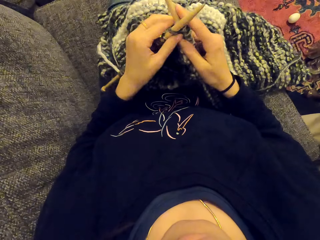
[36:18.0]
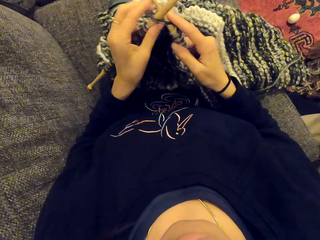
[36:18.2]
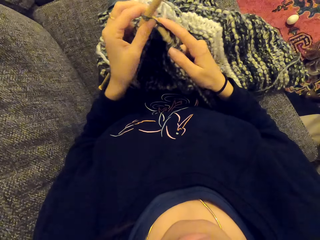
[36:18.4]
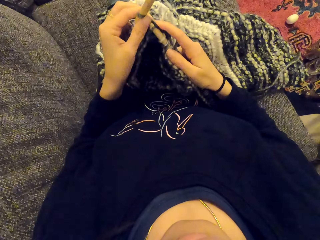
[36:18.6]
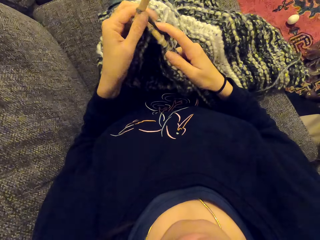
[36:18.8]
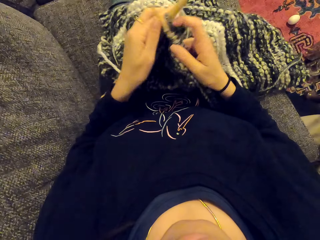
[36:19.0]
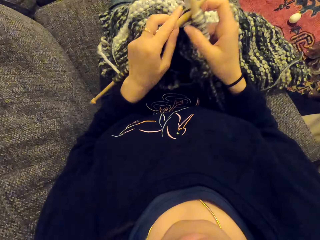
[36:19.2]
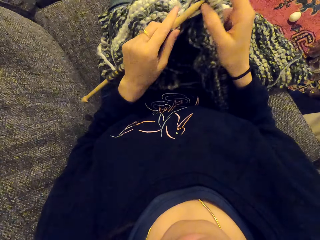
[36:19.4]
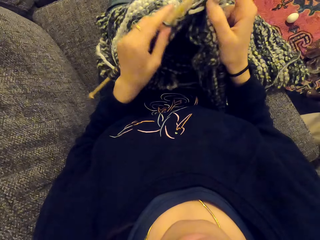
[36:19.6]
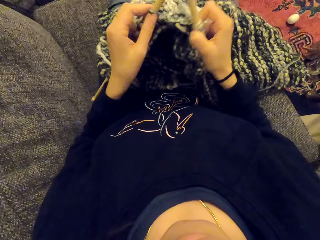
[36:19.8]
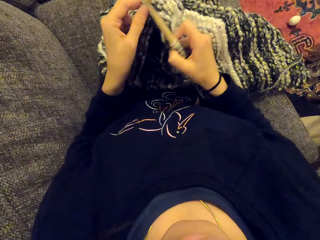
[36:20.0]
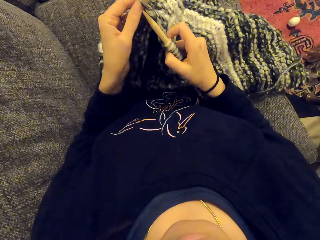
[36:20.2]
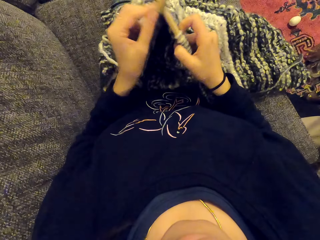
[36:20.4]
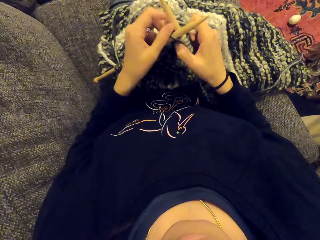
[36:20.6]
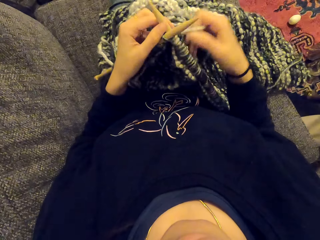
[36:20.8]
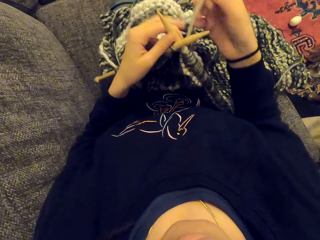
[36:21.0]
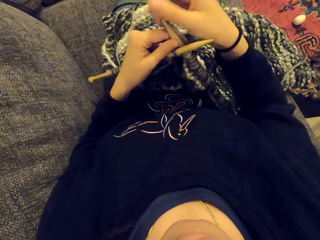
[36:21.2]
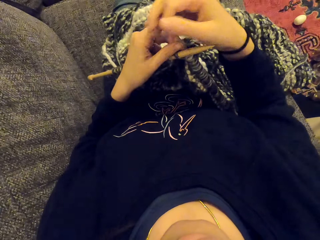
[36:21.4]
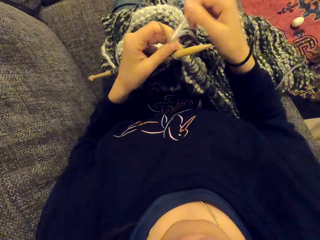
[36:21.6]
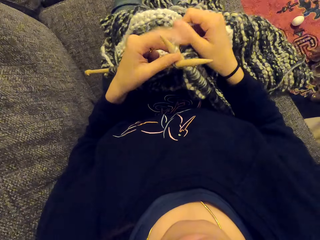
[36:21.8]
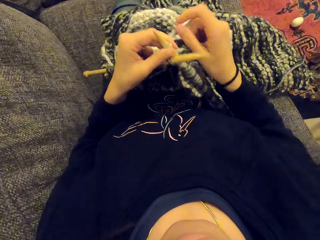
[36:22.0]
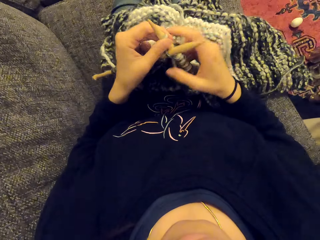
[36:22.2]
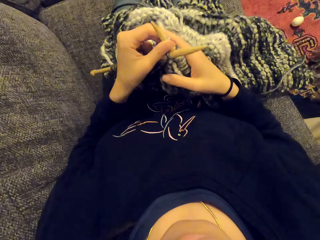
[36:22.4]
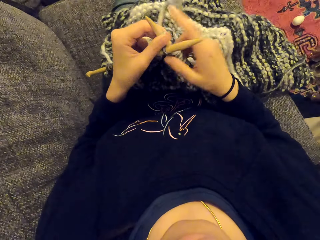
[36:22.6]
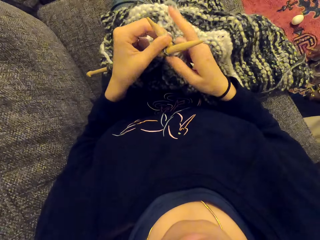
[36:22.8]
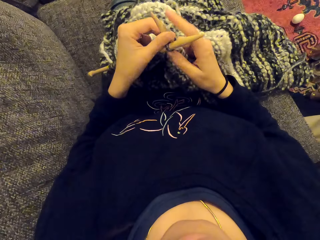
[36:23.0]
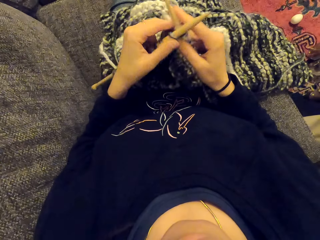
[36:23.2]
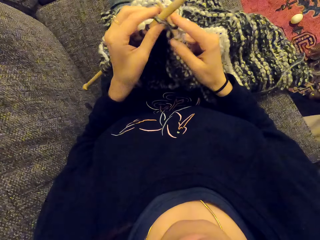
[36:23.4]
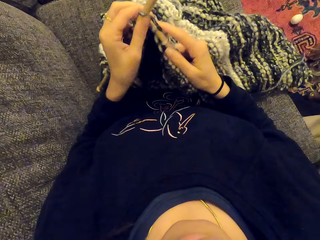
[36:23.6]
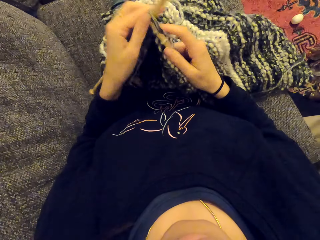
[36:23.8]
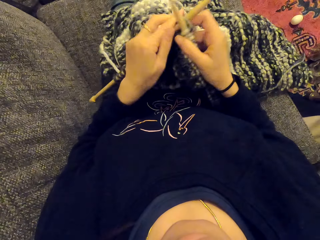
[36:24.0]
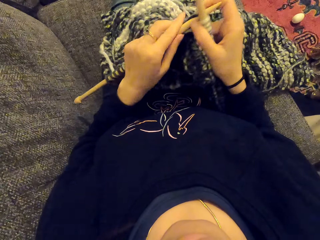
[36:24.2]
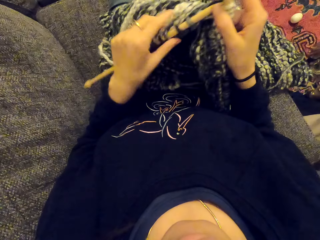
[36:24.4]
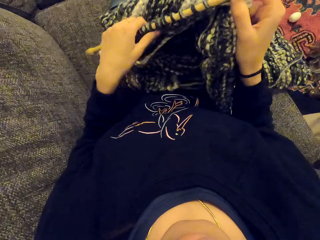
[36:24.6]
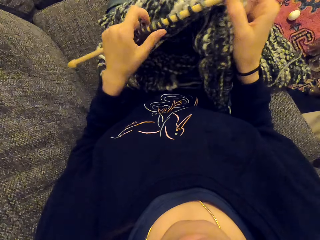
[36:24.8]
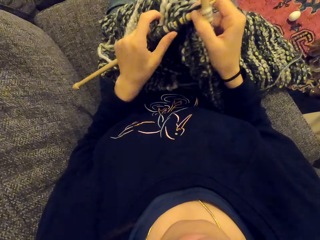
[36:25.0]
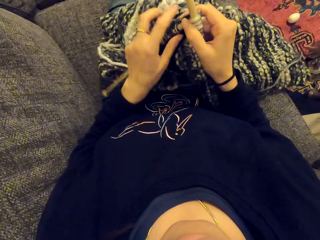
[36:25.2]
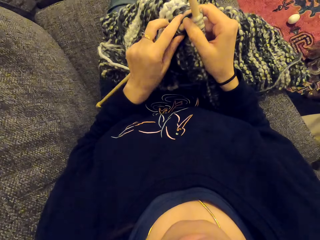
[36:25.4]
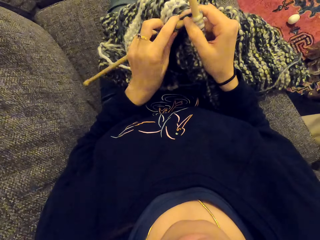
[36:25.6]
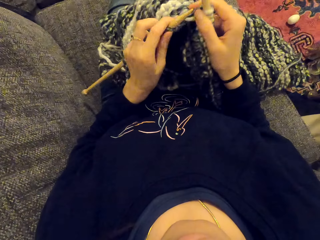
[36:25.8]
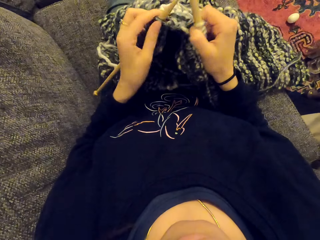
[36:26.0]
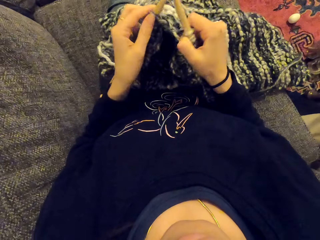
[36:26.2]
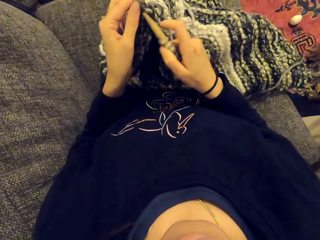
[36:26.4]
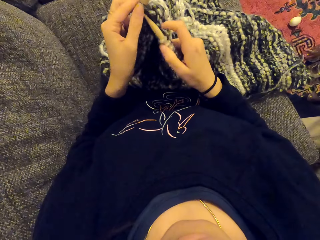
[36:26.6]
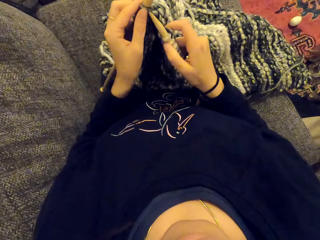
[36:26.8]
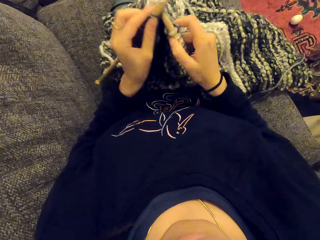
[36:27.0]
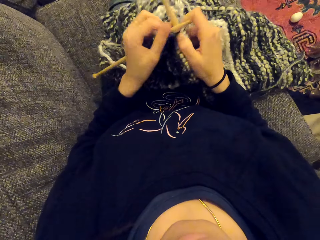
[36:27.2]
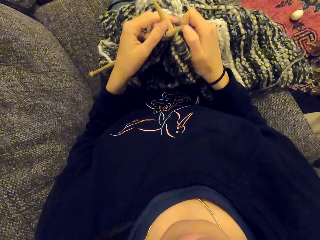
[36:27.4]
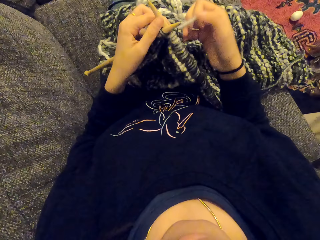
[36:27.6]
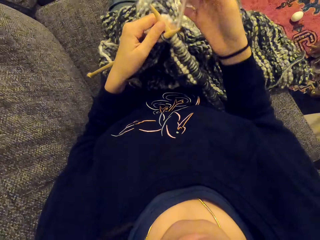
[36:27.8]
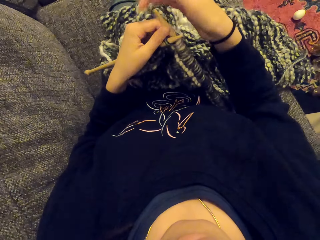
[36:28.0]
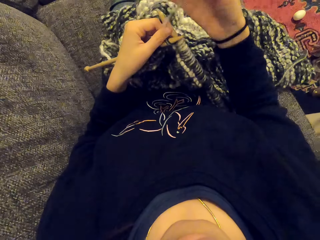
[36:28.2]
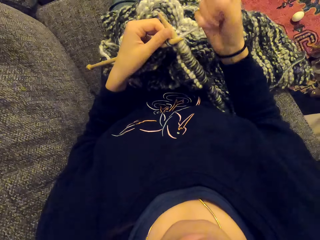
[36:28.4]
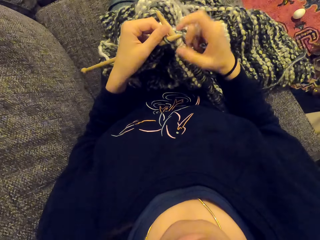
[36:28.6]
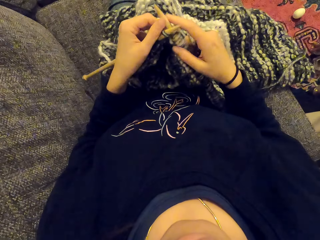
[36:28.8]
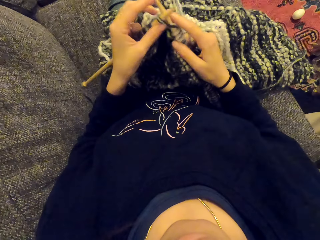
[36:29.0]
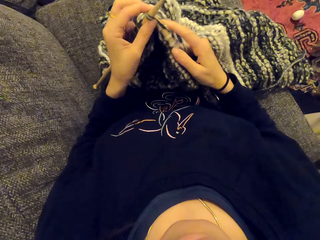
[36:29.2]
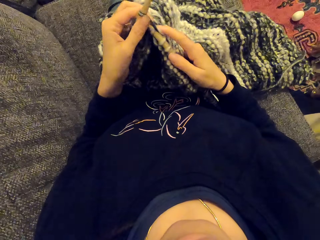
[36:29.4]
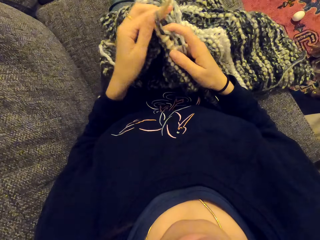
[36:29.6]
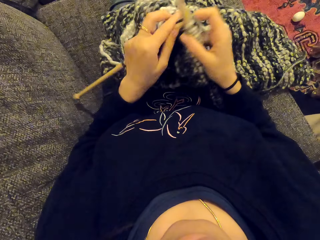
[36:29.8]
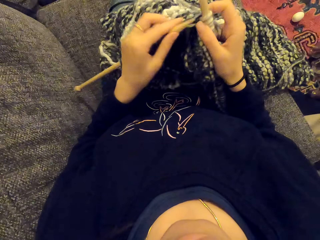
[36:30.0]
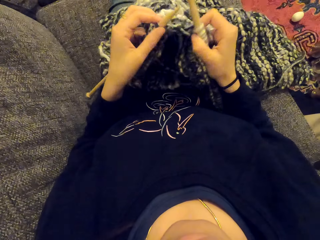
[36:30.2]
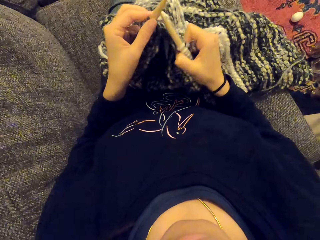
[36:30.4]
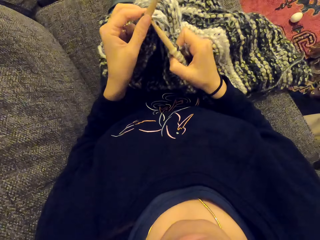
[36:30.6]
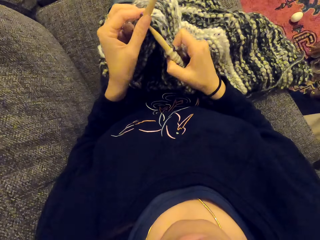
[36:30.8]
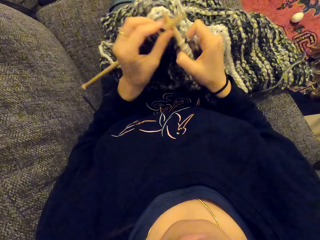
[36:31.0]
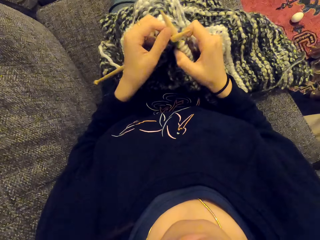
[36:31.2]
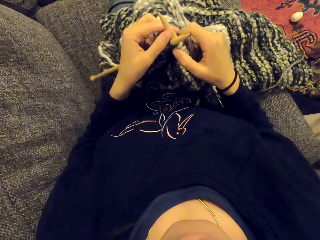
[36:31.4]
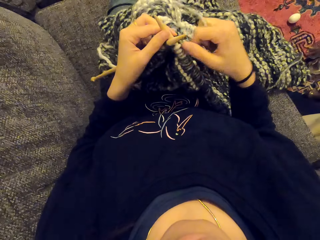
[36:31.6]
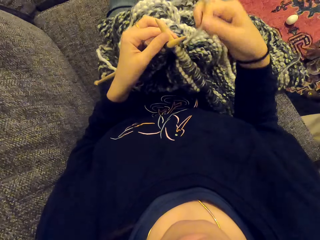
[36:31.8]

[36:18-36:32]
The camera wearer pushes the piece of cloth. They sew the piece of cloth.

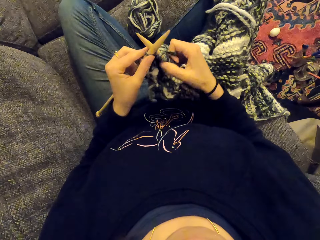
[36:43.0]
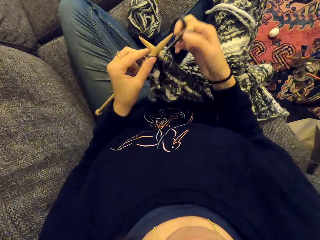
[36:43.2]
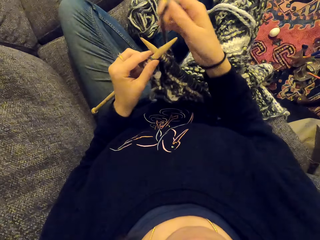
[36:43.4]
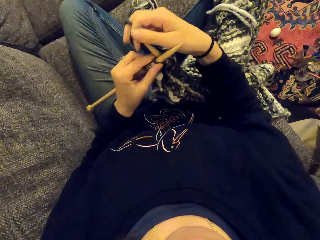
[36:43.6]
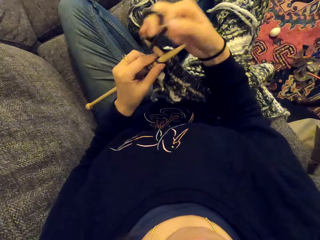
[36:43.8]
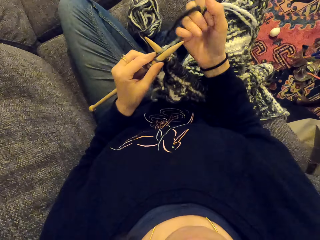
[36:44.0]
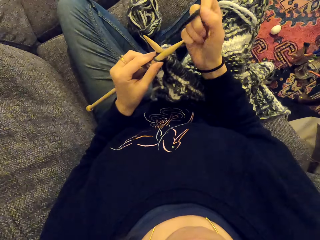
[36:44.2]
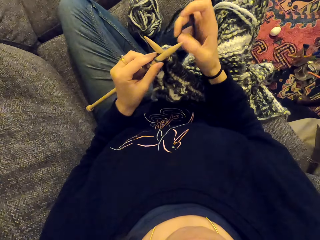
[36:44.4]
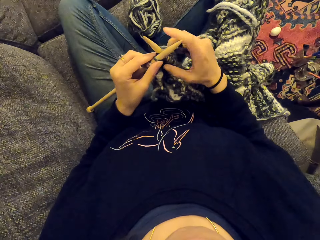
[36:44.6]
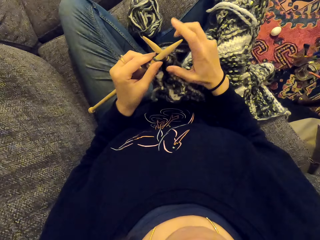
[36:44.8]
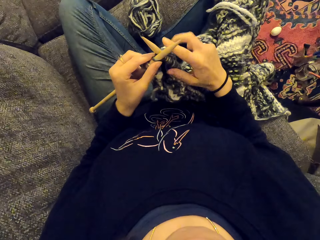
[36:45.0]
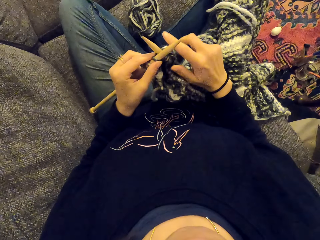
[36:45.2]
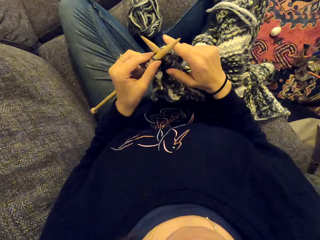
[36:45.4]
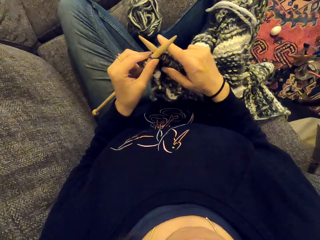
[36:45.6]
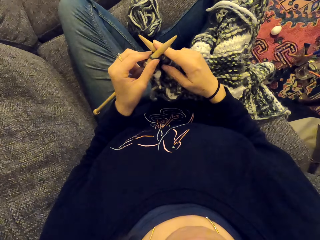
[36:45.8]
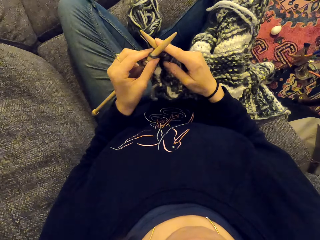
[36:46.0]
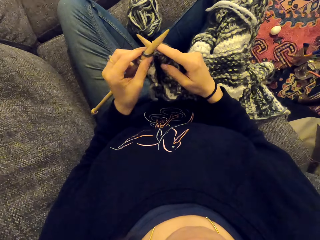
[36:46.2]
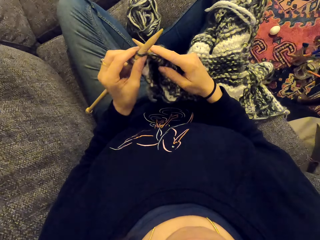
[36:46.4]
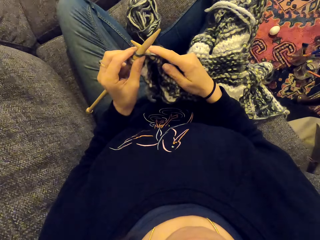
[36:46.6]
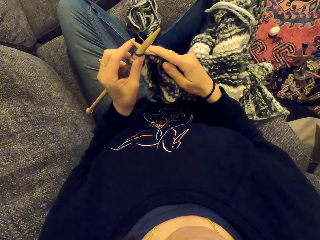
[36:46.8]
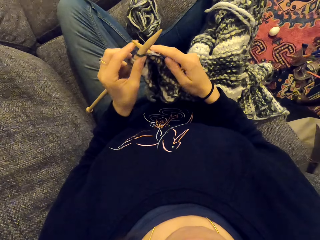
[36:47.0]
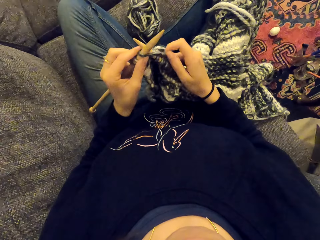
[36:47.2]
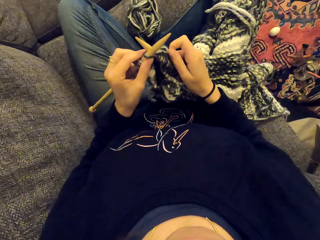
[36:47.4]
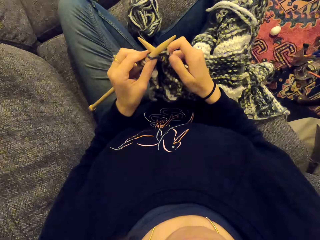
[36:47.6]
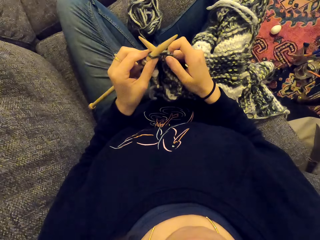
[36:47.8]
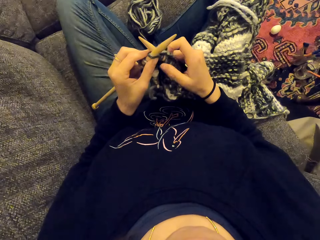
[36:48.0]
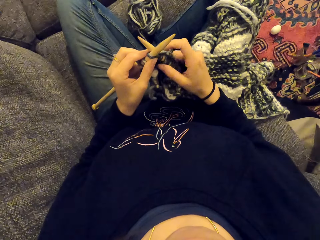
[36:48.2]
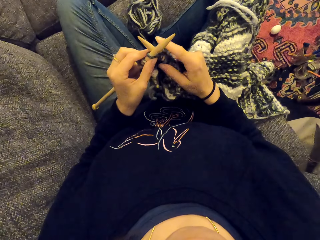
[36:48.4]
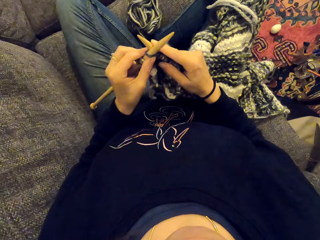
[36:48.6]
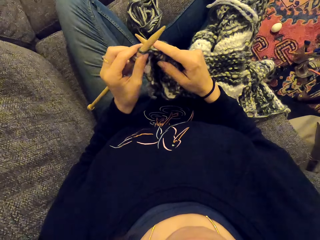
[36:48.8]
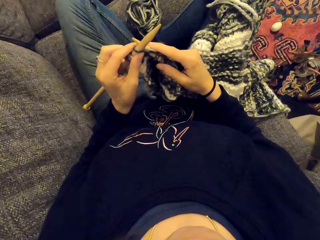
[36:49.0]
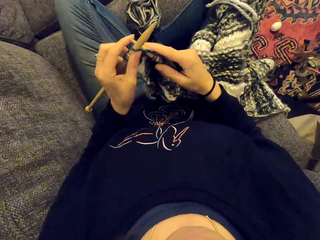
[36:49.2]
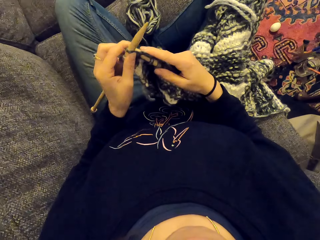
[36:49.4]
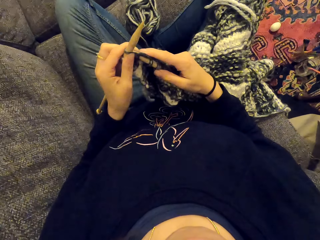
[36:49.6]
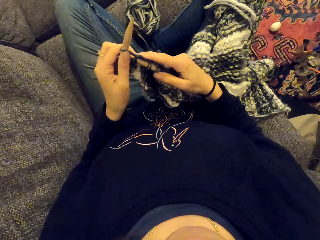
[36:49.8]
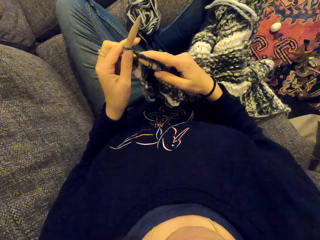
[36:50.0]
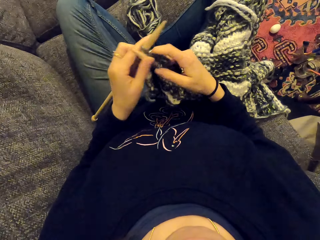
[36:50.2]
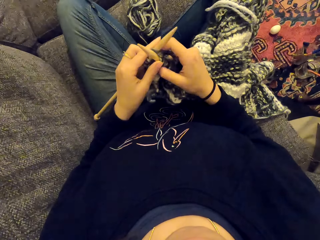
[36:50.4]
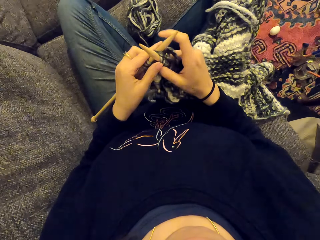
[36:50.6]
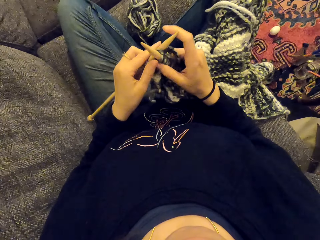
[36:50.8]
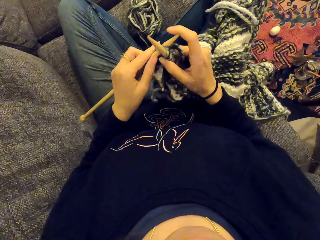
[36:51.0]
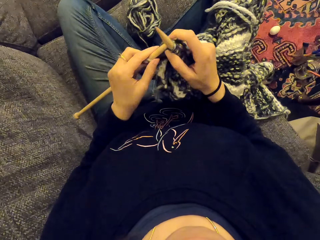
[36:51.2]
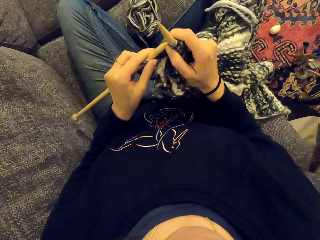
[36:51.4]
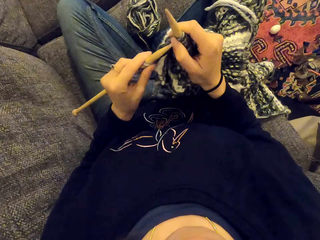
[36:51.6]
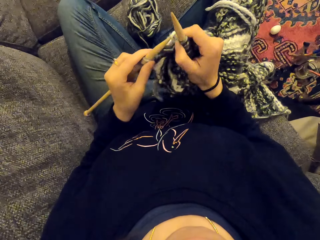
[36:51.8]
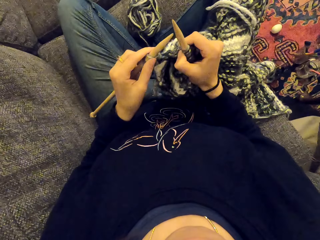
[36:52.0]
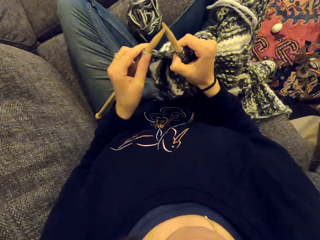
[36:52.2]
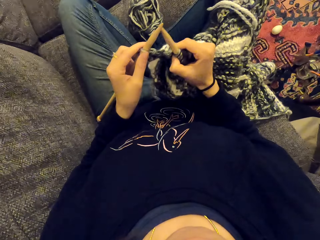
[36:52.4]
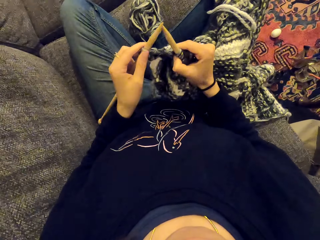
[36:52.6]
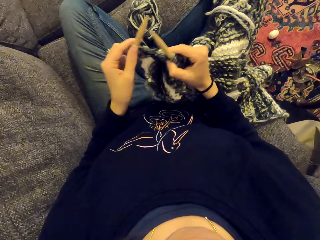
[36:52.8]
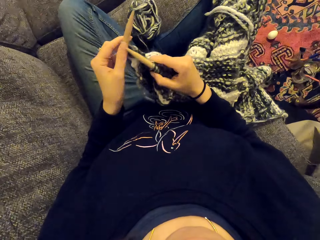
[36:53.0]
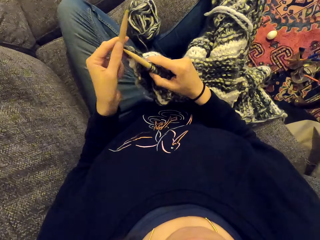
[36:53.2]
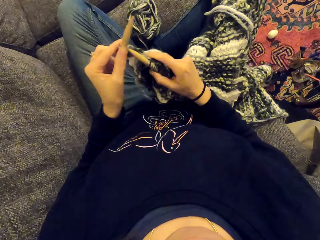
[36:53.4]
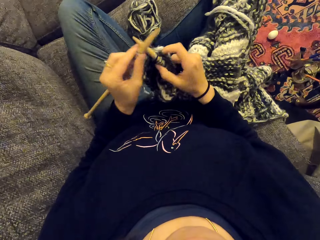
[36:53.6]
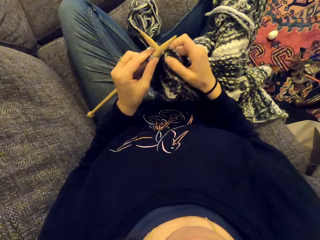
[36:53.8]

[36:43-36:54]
The camera wearer listens to the radio. They sew the piece of cloth.
